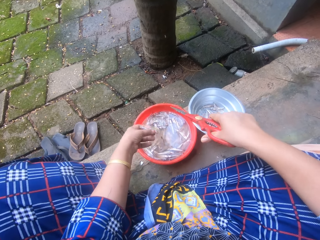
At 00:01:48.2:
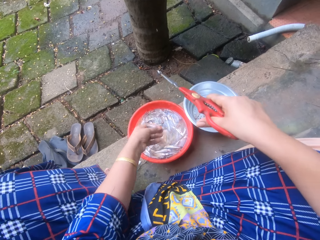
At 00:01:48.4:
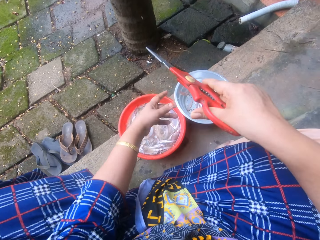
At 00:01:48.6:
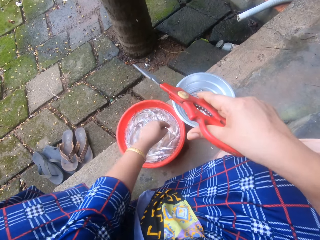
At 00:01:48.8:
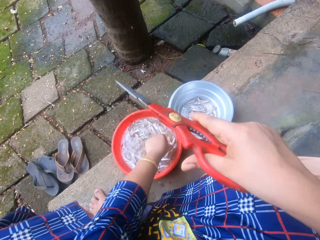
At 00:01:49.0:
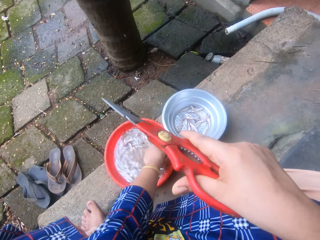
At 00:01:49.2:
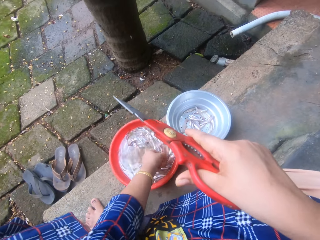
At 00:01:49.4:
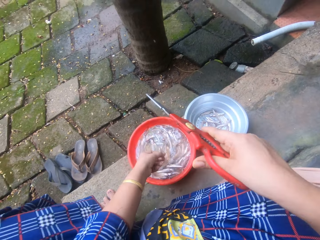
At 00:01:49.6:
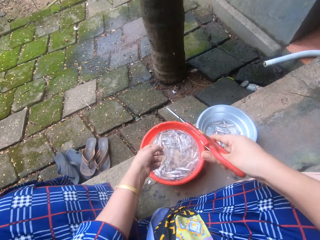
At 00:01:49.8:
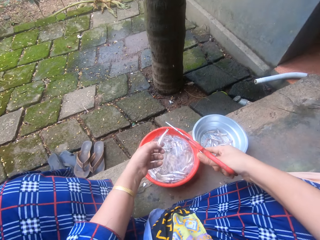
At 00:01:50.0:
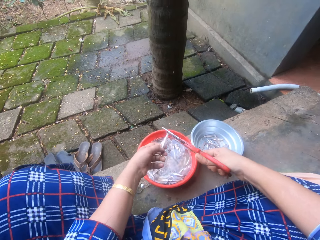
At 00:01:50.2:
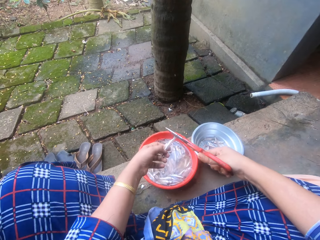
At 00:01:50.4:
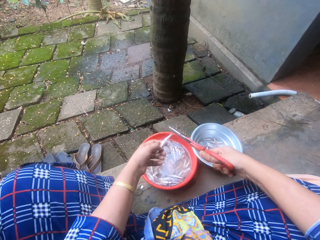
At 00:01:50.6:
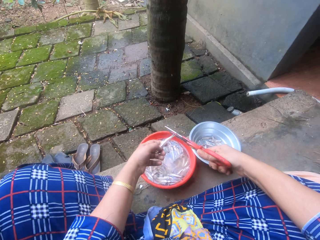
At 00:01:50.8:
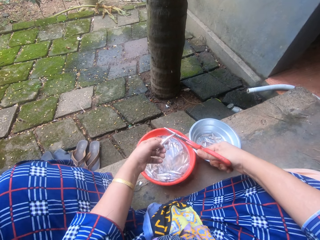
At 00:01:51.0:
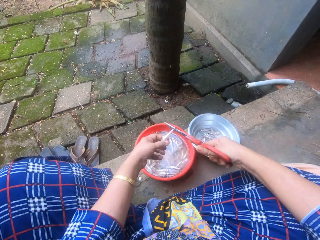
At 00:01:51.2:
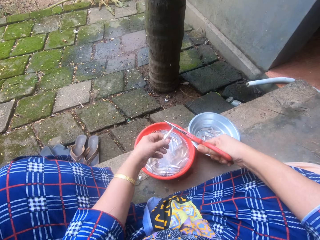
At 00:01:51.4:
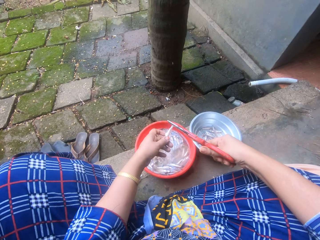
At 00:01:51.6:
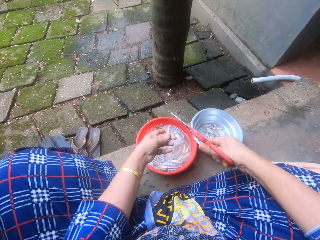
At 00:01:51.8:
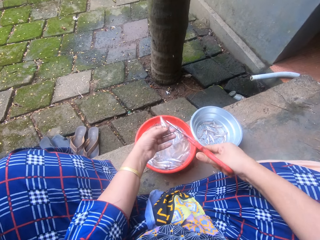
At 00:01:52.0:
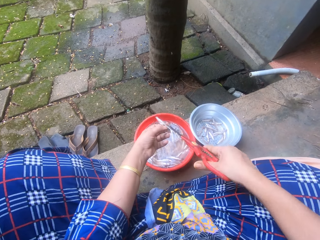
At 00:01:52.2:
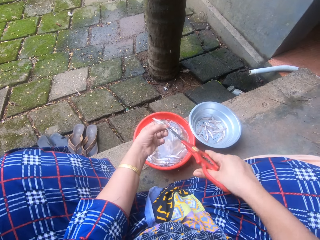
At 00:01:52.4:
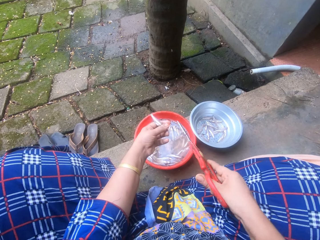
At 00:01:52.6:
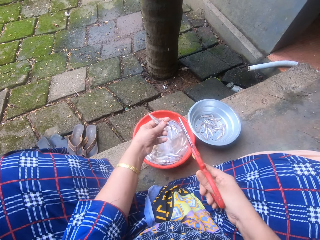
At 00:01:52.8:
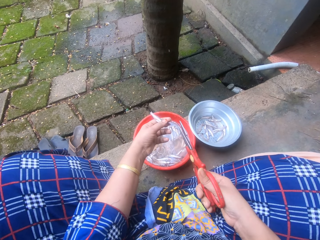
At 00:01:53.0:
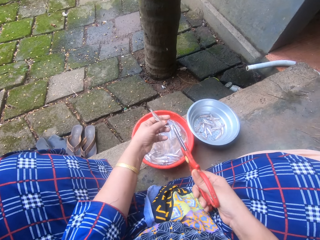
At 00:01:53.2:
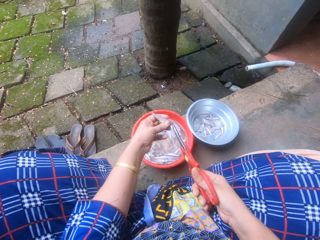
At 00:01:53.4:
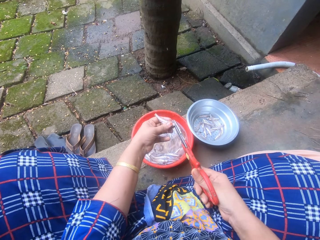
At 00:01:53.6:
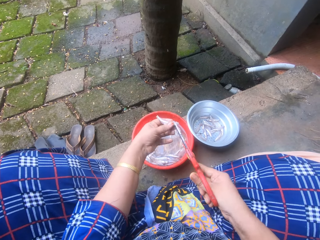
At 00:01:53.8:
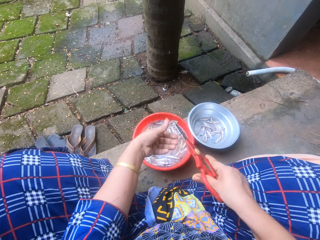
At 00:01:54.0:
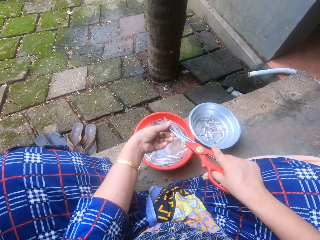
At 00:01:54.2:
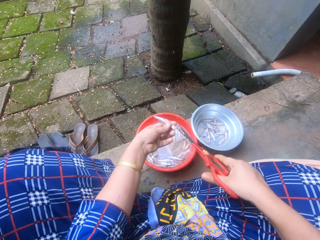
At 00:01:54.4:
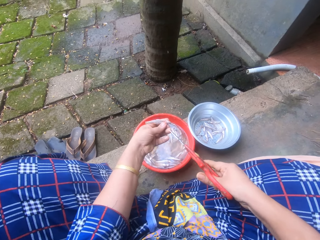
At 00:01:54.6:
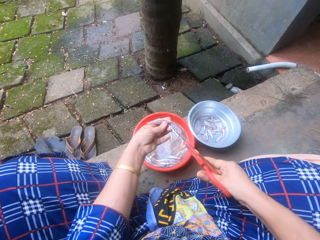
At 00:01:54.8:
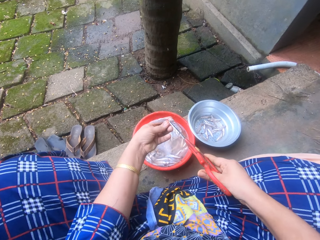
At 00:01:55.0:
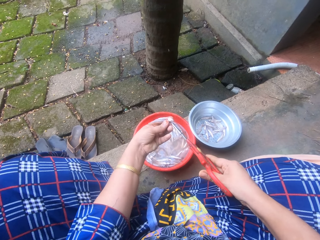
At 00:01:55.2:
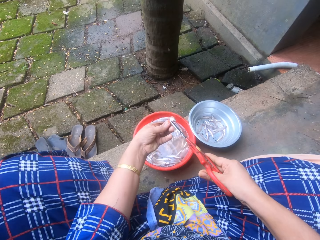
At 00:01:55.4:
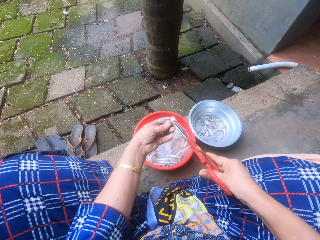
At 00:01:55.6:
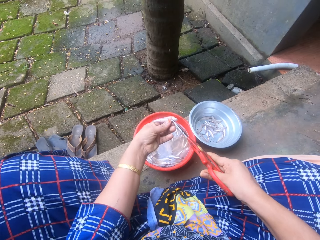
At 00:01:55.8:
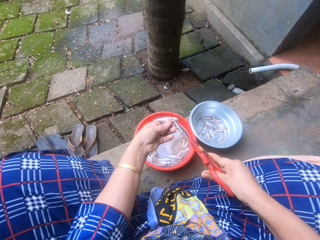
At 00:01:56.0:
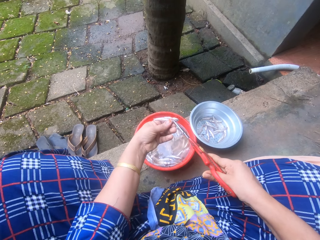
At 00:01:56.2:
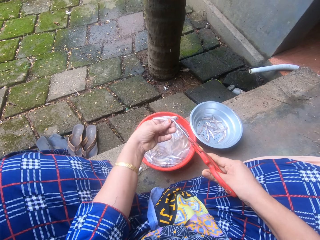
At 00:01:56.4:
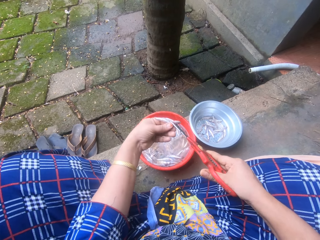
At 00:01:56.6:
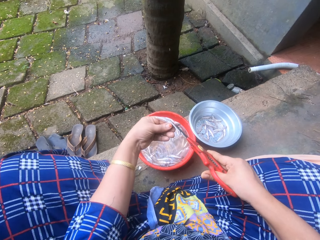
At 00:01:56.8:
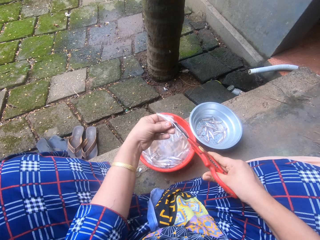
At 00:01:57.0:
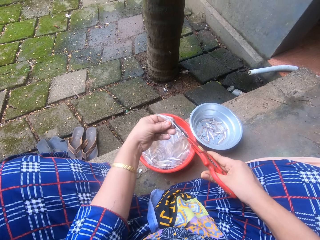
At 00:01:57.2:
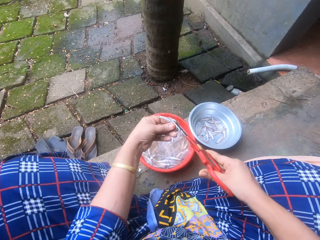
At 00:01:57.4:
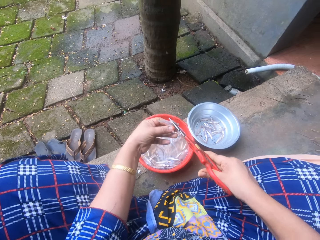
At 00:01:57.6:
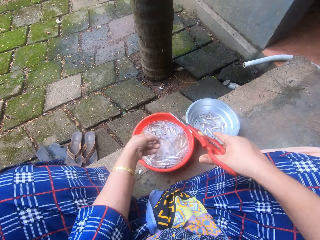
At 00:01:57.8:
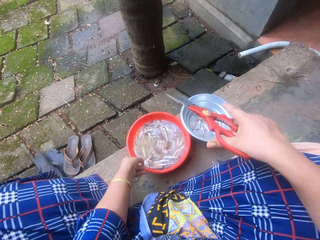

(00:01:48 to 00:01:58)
The camera wearer swings her hand. She swings her hand again. She throws the sand eel or silver cyprinid fish into the metal bowl sieve. She picks a sand eel from the bowl of sand eels with her left hand. She swings her hand. She trims the head and tail of the sand eel with the scissors. She turns the silver cyprinid fish. She swings her hand. She holds the silver cyprinid fish using the scissors. She turns the silver cyprinid fish. She holds the silver cyprinid fish. She swings her hand. She cuts the silver cyprinid fish using a pair of scissors.

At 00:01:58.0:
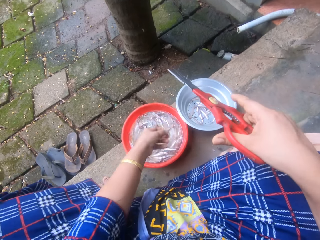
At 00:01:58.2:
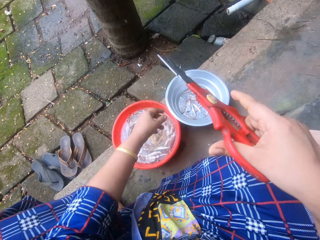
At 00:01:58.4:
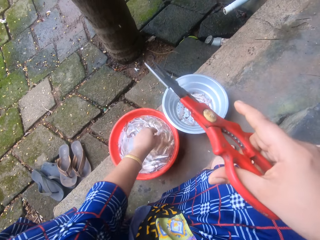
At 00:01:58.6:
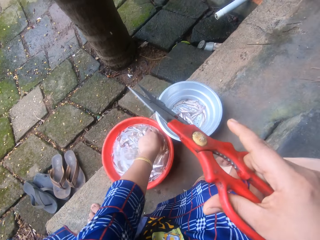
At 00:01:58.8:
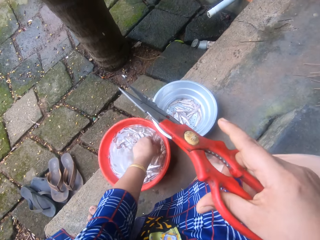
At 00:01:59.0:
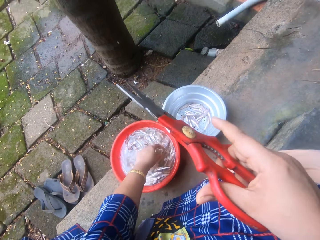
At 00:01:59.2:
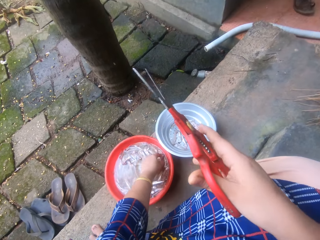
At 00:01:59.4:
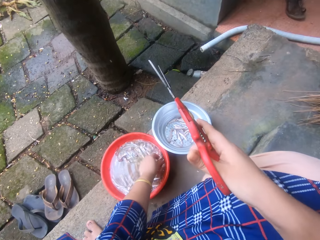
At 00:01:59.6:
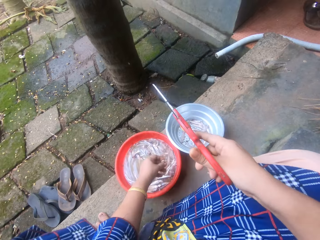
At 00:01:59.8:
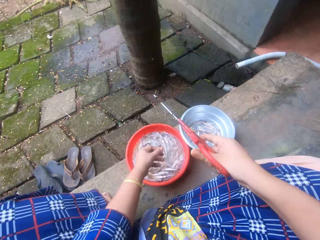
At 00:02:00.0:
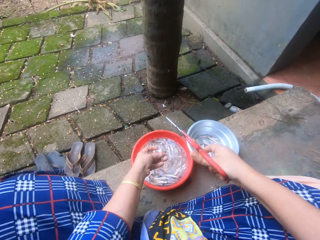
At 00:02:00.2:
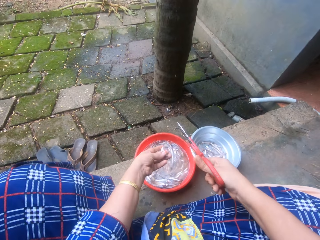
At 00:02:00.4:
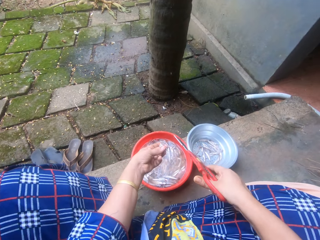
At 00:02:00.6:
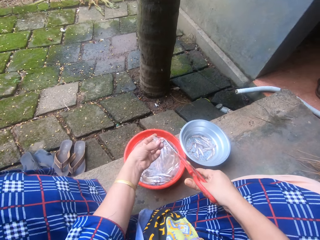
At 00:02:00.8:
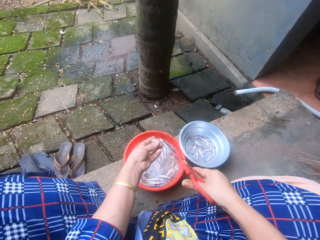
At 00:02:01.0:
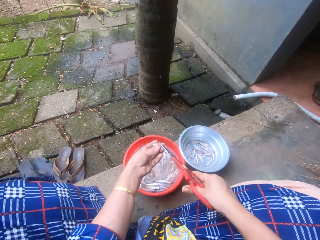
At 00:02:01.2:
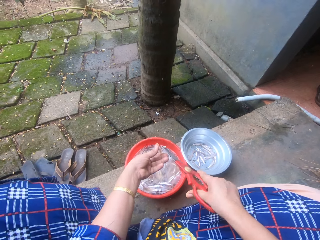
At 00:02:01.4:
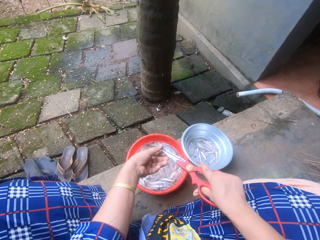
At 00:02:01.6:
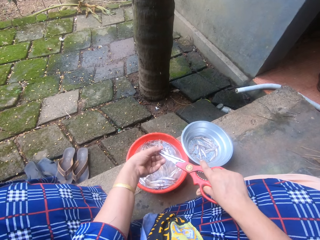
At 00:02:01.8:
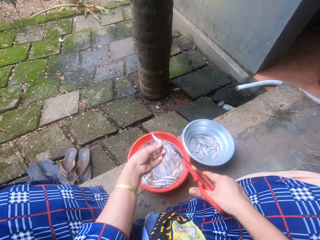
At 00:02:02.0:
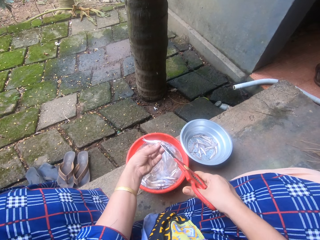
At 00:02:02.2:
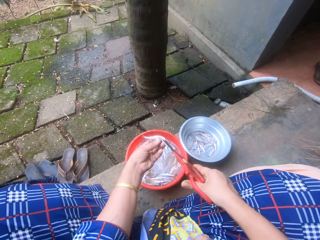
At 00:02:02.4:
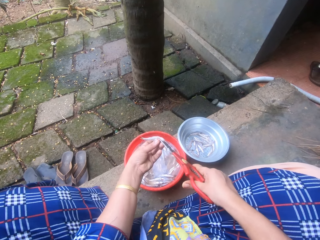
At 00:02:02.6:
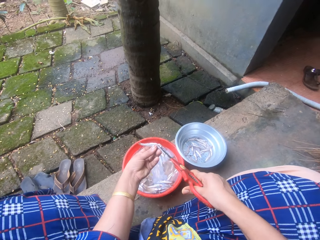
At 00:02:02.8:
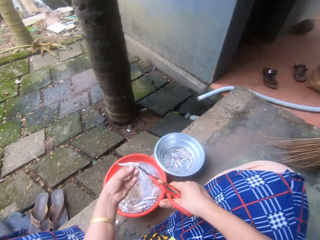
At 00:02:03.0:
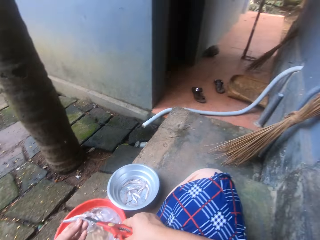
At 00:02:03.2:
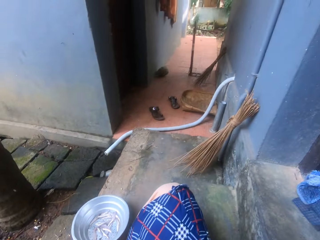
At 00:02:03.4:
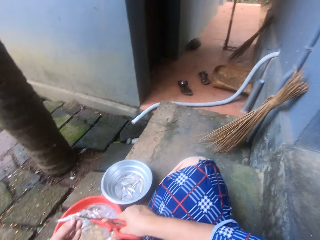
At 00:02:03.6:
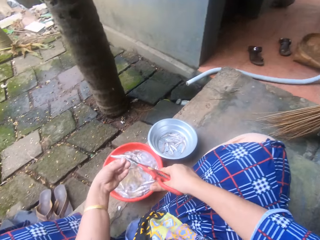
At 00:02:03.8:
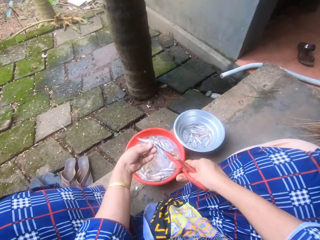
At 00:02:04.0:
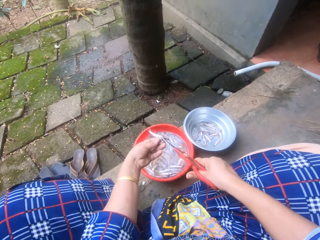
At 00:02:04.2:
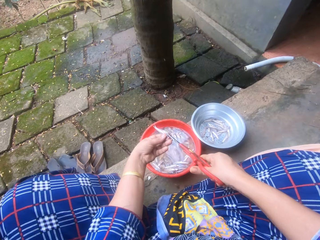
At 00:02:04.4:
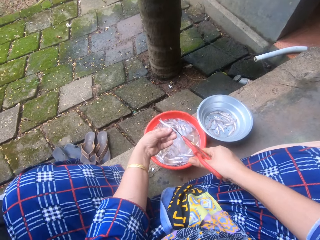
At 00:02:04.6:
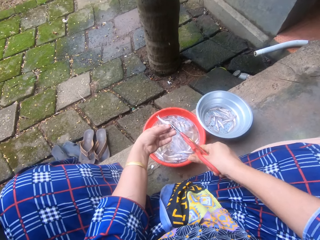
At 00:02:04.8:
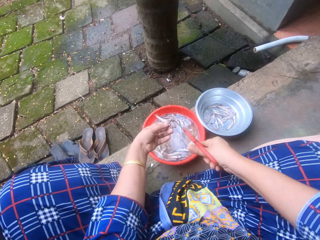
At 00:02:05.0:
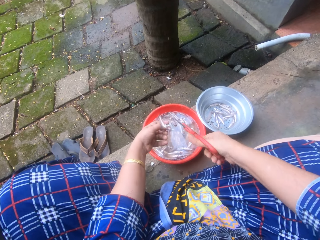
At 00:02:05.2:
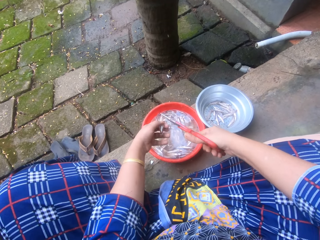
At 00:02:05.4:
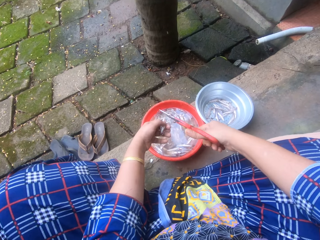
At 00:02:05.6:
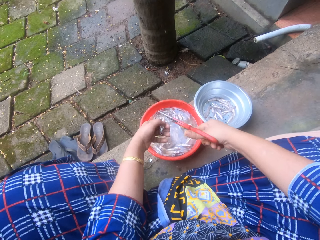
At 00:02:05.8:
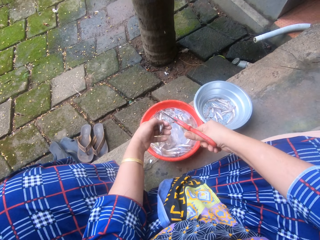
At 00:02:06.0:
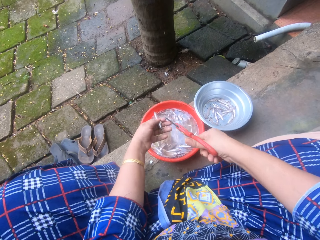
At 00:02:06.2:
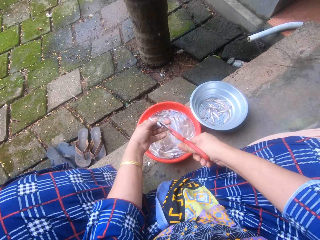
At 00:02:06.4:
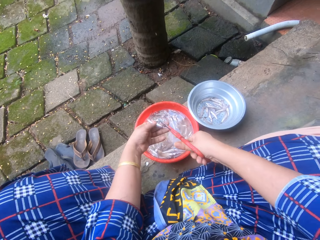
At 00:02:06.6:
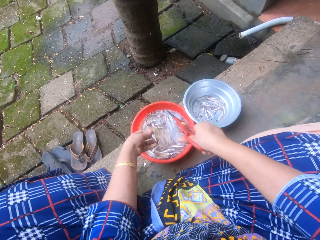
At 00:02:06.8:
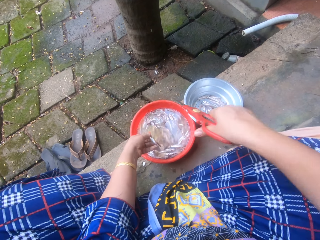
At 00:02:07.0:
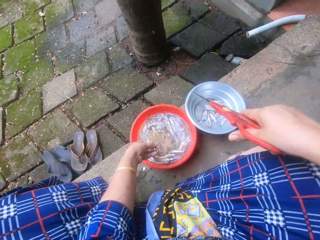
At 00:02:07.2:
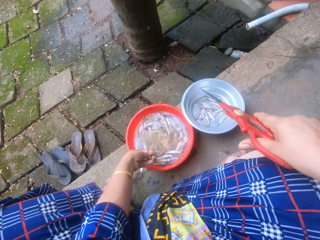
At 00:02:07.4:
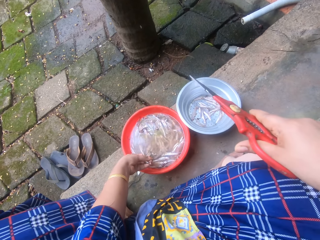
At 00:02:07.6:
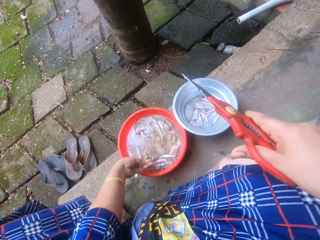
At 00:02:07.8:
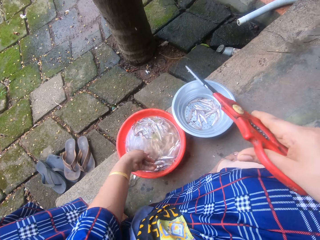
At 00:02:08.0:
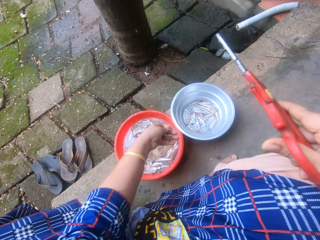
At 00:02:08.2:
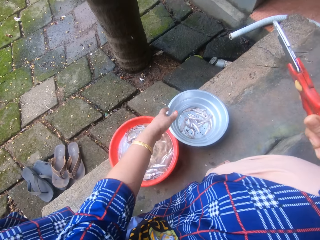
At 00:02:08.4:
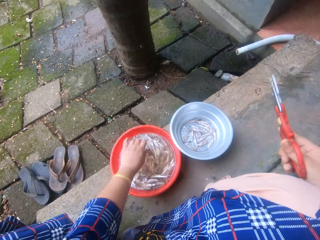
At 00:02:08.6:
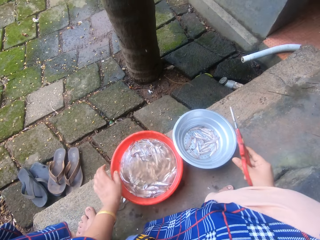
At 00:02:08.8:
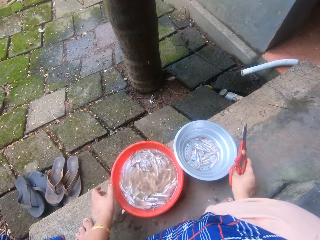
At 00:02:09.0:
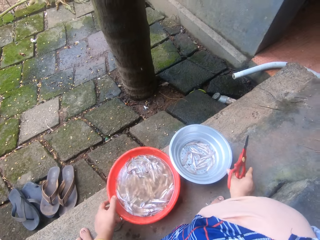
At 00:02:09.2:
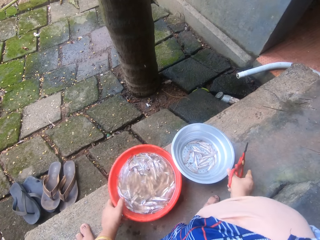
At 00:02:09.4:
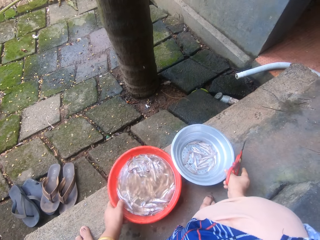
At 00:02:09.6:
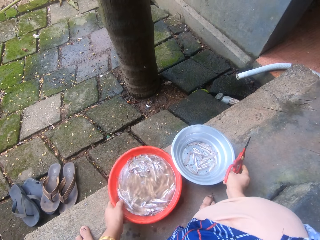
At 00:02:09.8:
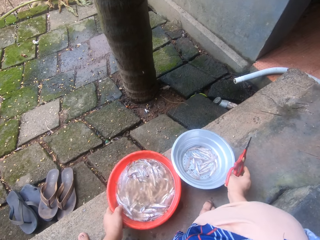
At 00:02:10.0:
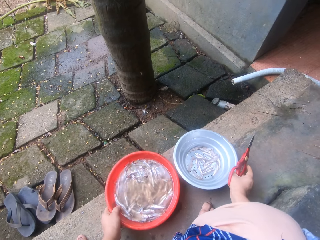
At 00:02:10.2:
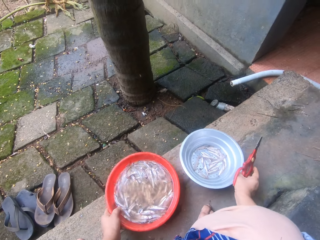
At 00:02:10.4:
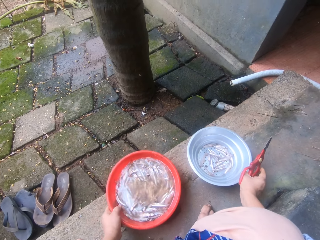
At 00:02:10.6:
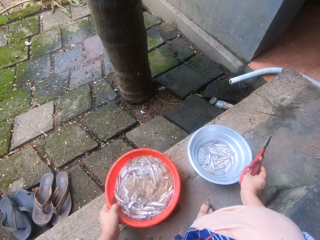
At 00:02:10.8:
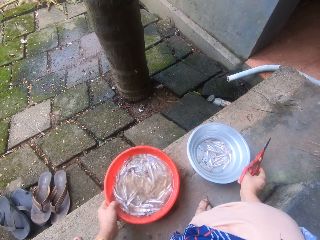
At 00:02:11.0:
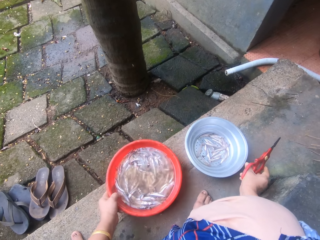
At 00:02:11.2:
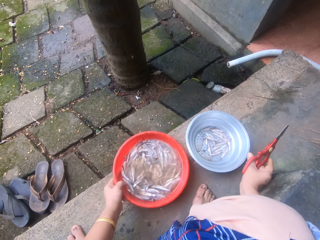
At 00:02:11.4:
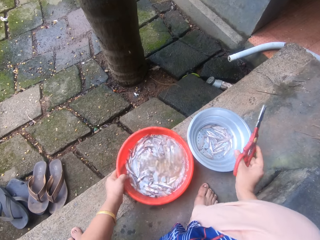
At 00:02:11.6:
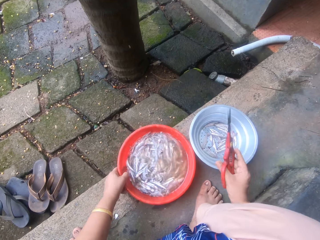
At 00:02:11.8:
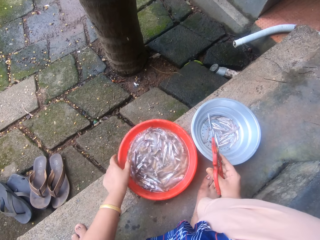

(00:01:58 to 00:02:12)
The camera wearer throws the sand eel or silver cyprinid fish into the metal bowl sieve. She swings her hand. She picks a sand eel from the bowl of sand eels with her left hand. She swings her hand. She trims the head and tail of the sand eel with the scissors. She holds the silver cyprinid fish using the scissors. She swings her hand. She holds the silver cyprinid fish. She swings her hand. She turns the head right. She turns the head left. She cuts the silver cyprinid fish using a pair of scissors. She swings her hand. She cuts the silver cyprinid fish using the pair of scissors. She swings her hand. She throws the sand eel into the metal bowl sieve. She swings her hand. She places her right hand on the bowl of sand eels and her left hand on the metal bowl sieve. She adjusts the bowl of sand eels and the metal bowl sieve on the floor.
